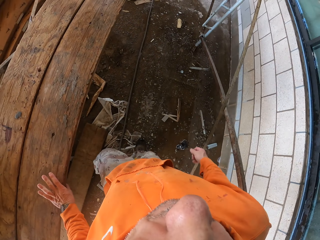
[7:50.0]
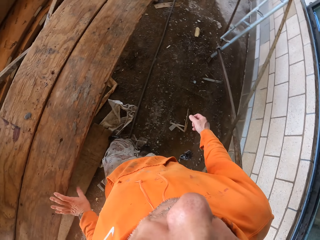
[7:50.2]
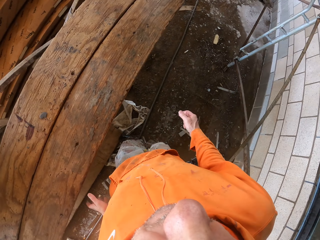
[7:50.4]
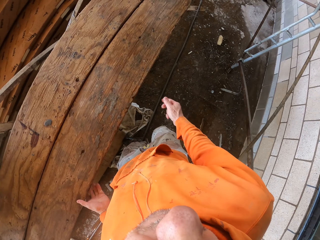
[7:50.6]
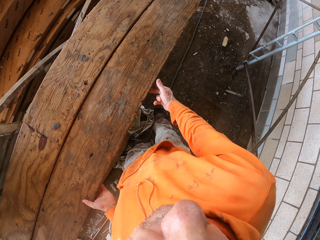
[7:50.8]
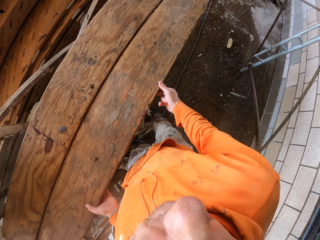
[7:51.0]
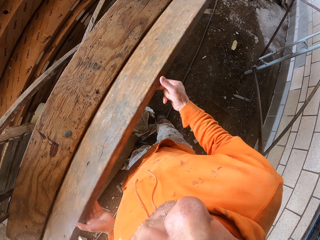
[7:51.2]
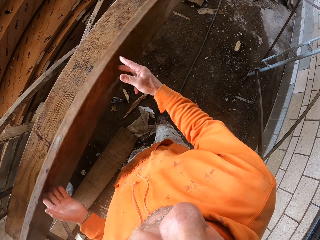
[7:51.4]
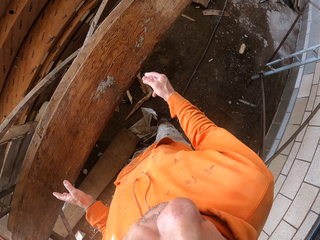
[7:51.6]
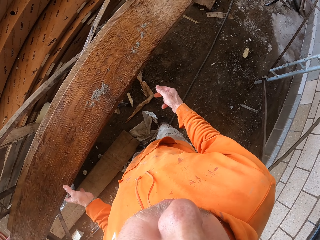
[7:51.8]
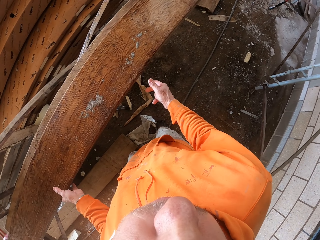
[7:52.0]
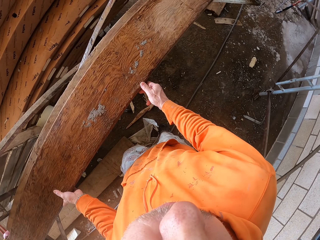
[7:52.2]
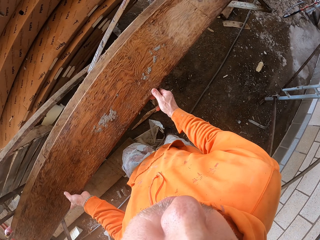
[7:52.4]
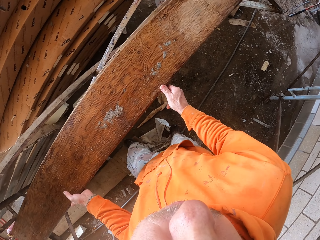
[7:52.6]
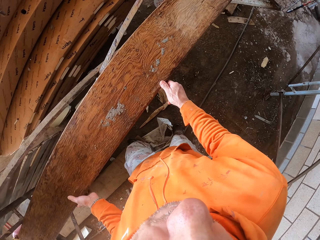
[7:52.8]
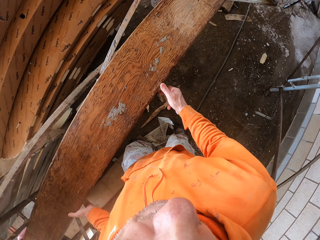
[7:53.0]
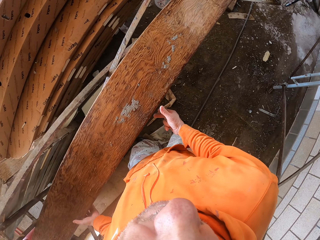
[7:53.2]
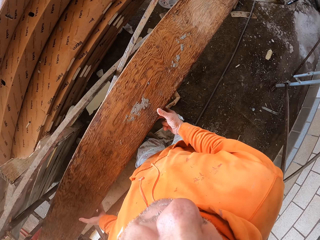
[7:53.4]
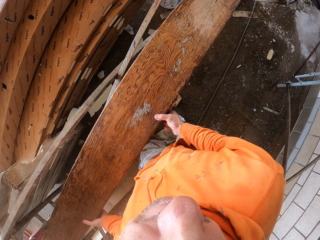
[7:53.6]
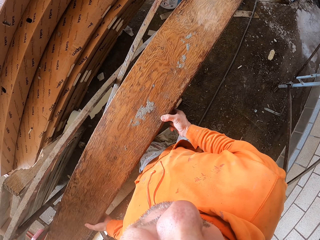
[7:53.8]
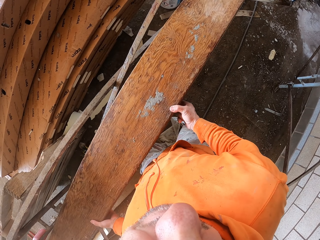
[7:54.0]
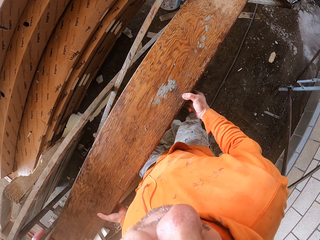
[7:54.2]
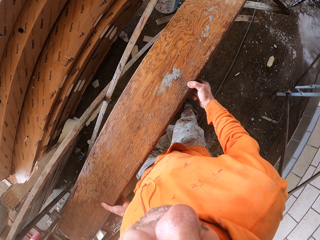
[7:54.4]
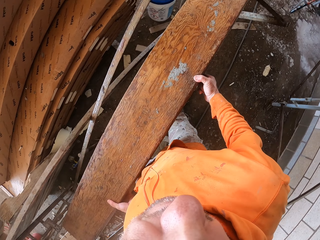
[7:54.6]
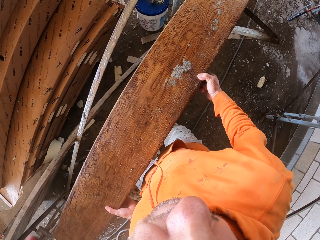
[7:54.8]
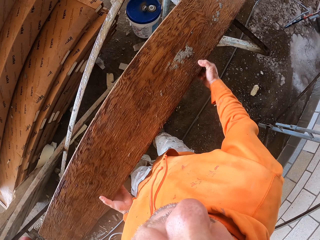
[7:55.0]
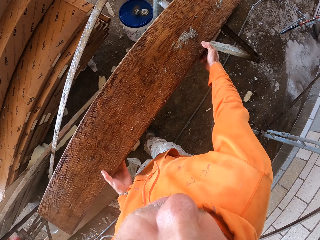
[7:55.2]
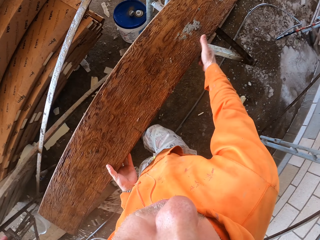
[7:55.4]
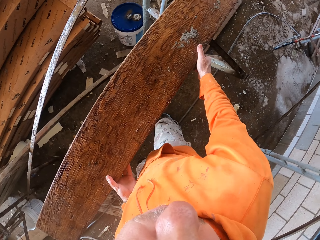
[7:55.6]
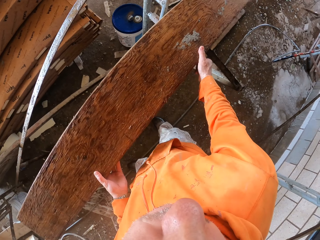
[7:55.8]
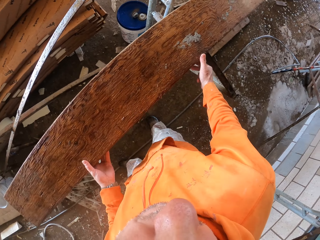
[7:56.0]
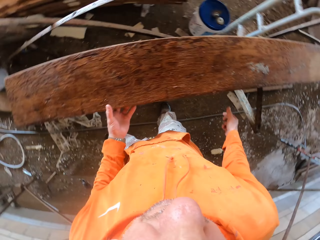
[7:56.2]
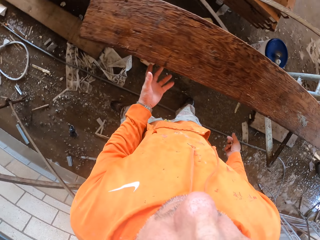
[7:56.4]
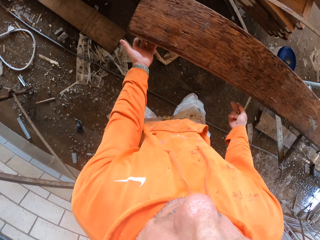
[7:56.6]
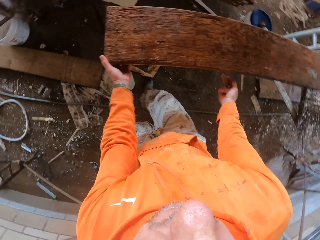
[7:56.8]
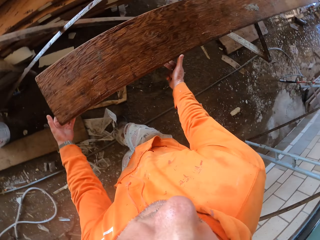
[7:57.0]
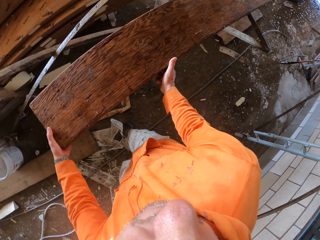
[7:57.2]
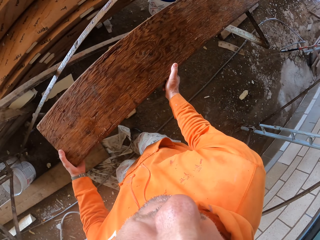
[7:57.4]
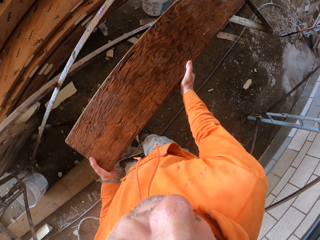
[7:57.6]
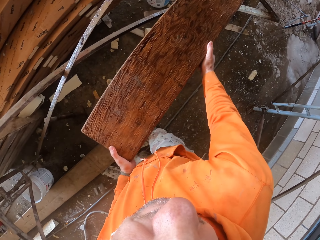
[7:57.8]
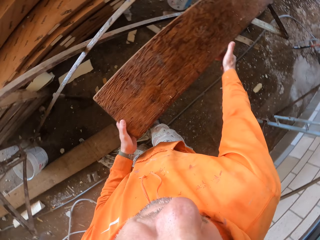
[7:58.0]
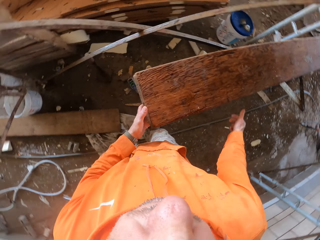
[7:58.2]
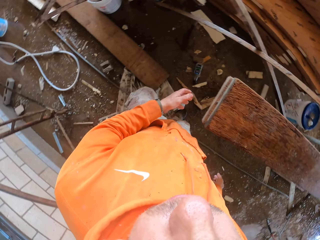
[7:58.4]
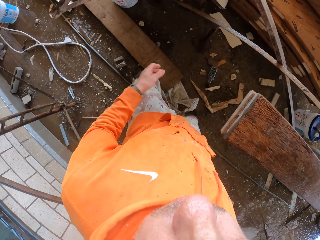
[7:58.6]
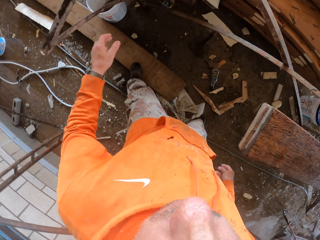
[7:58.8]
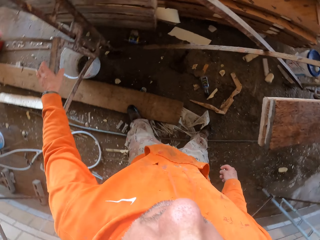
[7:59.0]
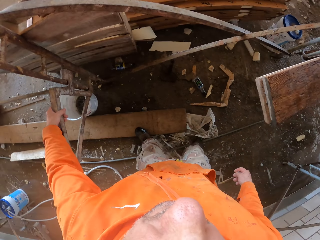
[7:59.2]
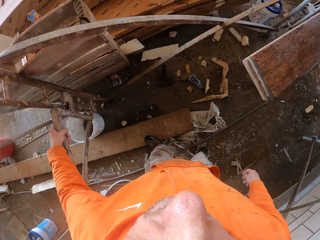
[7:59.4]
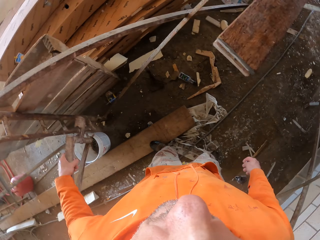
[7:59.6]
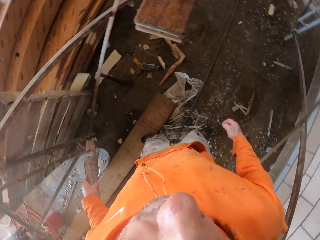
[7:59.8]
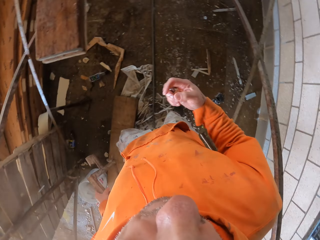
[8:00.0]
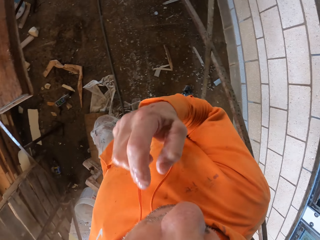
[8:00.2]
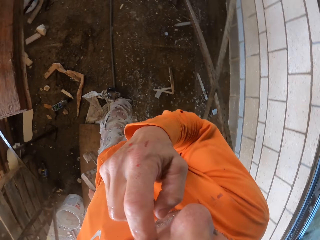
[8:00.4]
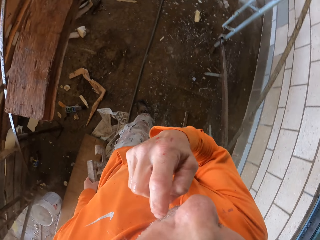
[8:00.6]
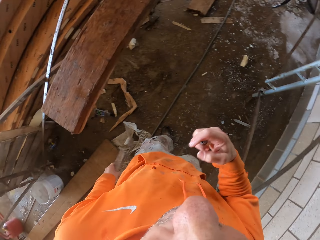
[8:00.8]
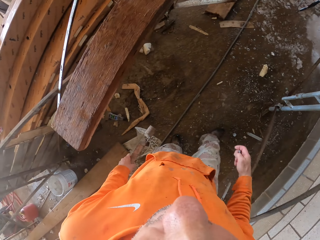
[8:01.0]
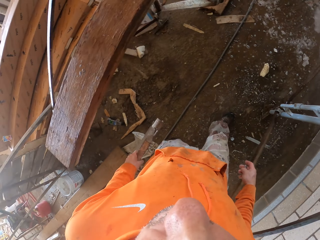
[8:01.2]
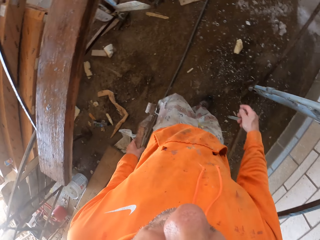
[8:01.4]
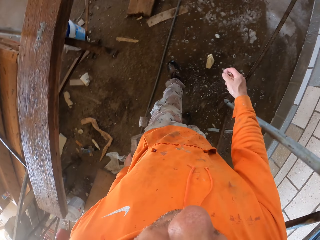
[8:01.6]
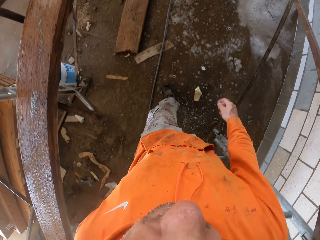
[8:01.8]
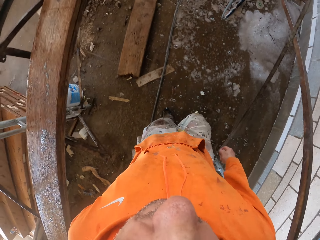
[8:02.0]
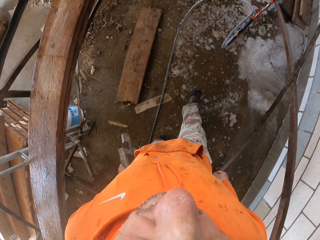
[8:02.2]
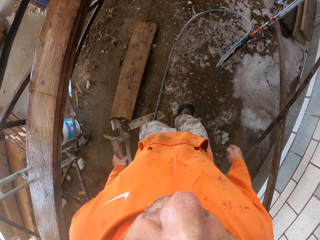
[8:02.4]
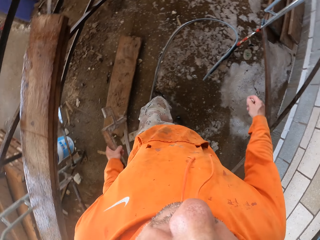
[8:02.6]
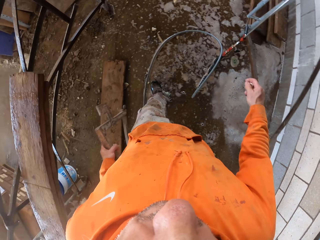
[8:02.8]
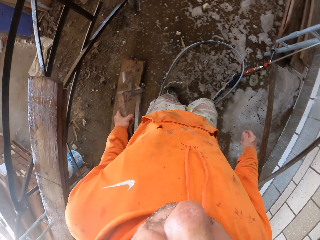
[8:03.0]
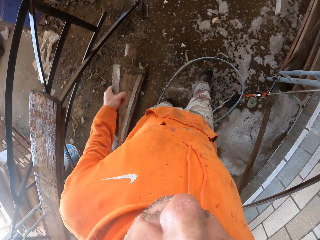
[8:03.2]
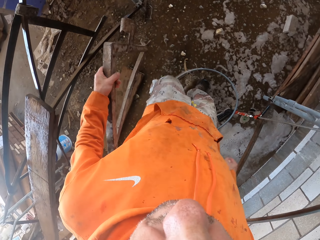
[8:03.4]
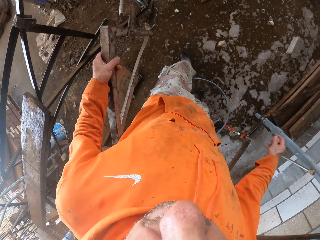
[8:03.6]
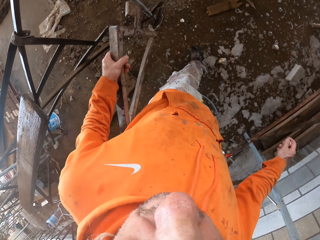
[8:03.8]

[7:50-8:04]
The camera wearer touches the wood using the left hand. They align the wood. They remove the wood on the metal. They pick up a metal on the ground. They touch the face.

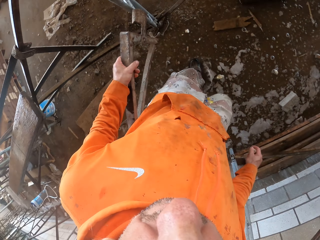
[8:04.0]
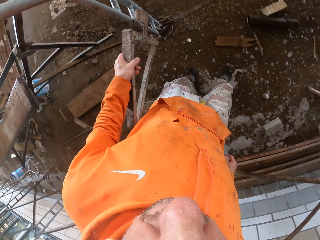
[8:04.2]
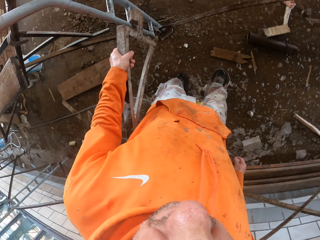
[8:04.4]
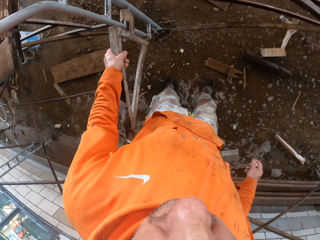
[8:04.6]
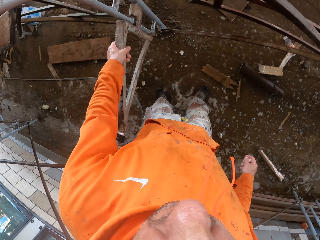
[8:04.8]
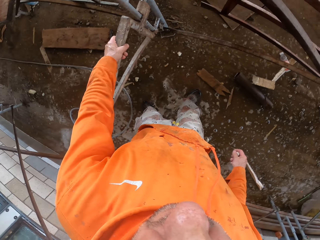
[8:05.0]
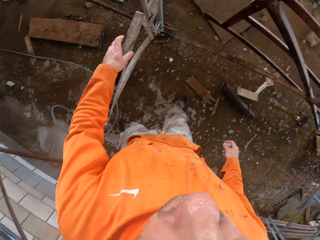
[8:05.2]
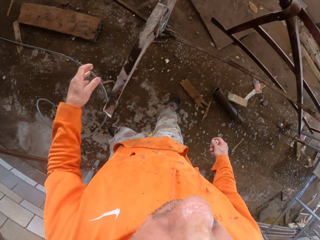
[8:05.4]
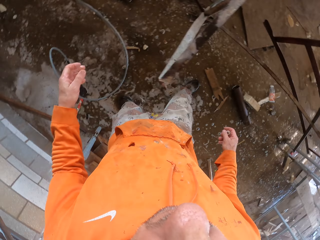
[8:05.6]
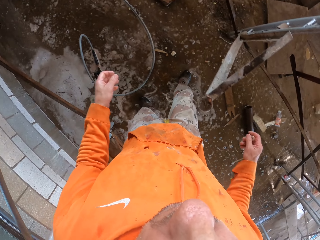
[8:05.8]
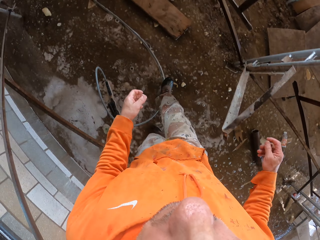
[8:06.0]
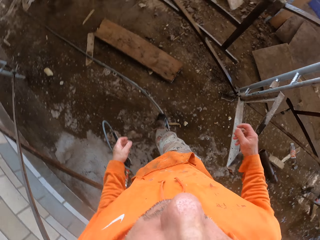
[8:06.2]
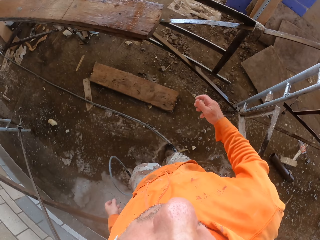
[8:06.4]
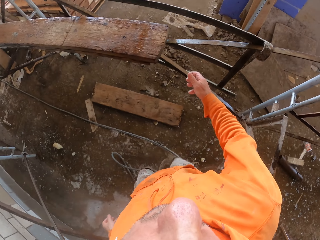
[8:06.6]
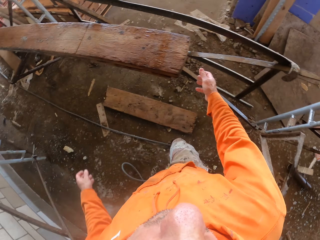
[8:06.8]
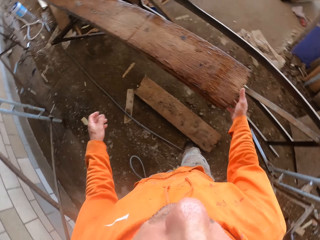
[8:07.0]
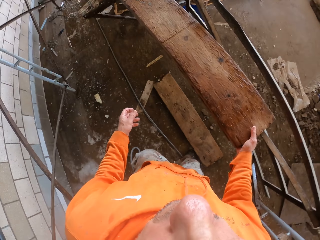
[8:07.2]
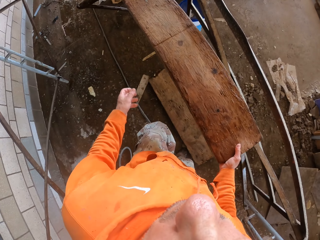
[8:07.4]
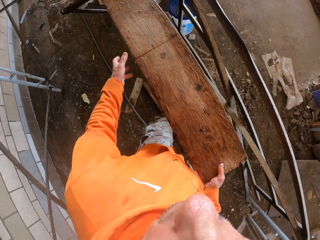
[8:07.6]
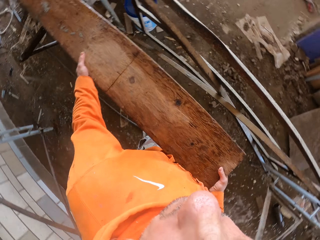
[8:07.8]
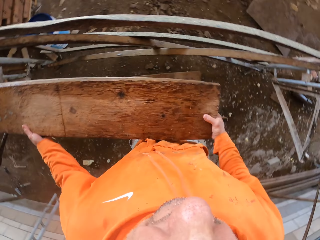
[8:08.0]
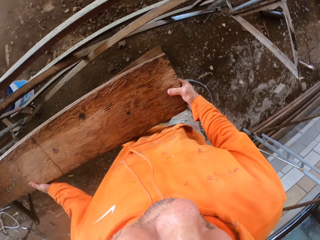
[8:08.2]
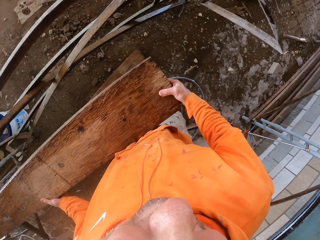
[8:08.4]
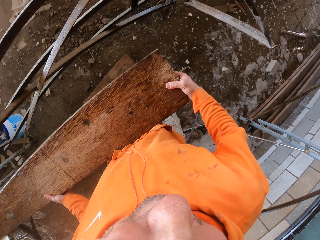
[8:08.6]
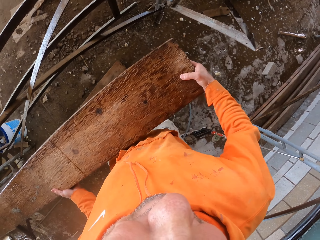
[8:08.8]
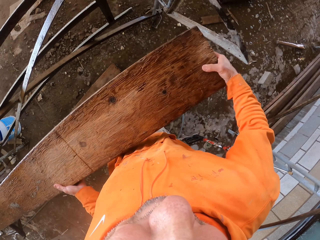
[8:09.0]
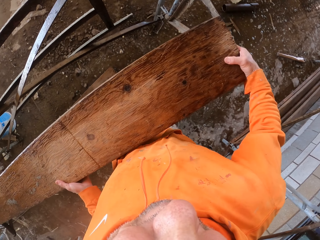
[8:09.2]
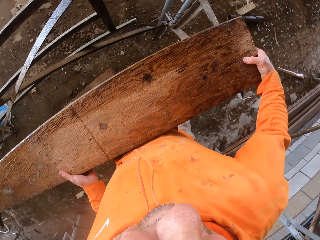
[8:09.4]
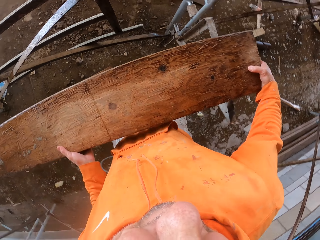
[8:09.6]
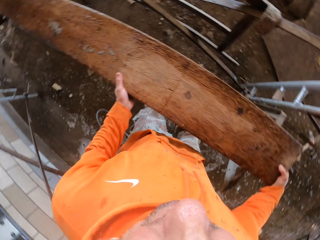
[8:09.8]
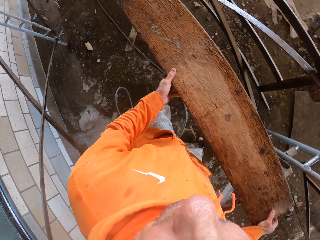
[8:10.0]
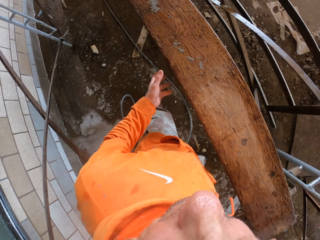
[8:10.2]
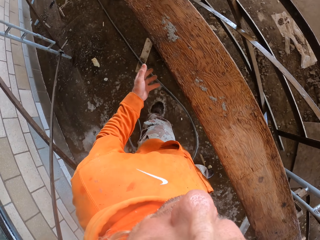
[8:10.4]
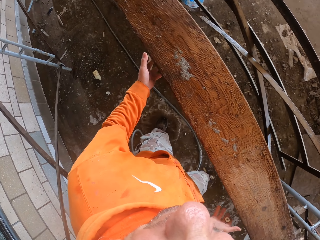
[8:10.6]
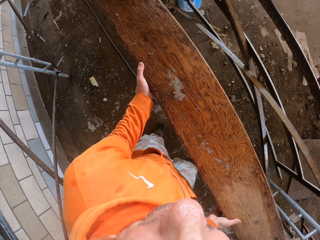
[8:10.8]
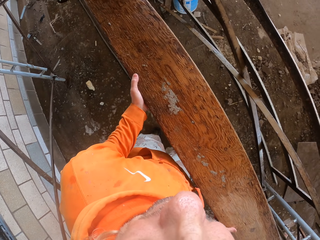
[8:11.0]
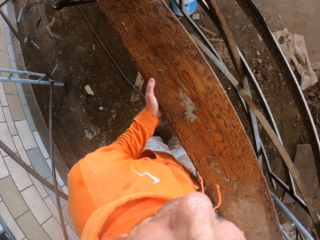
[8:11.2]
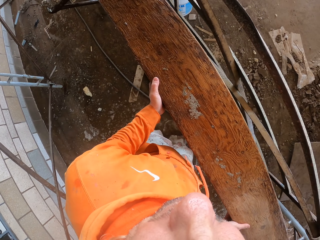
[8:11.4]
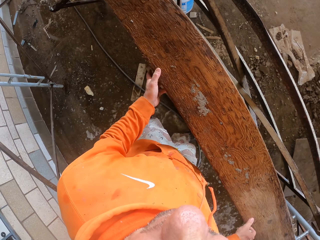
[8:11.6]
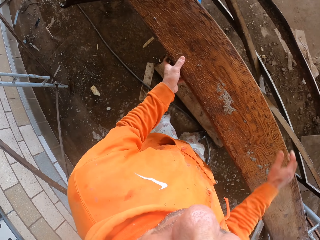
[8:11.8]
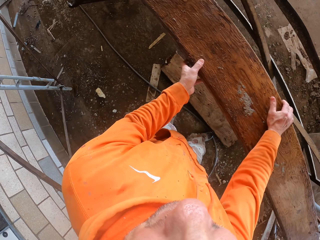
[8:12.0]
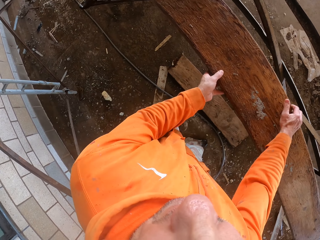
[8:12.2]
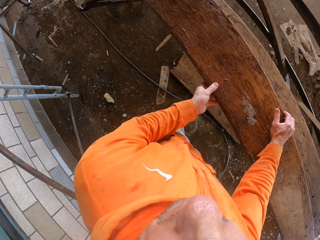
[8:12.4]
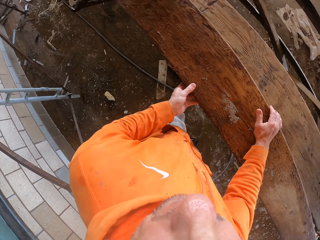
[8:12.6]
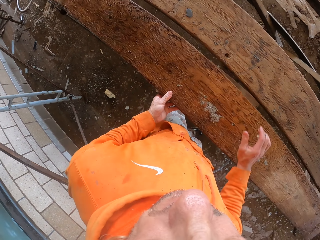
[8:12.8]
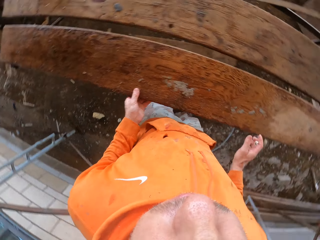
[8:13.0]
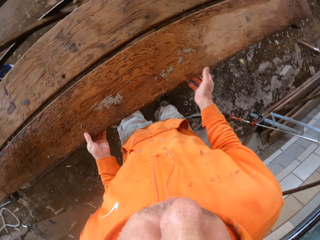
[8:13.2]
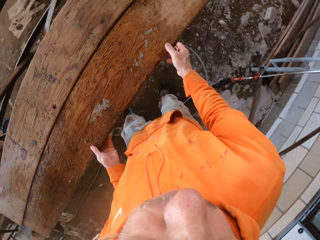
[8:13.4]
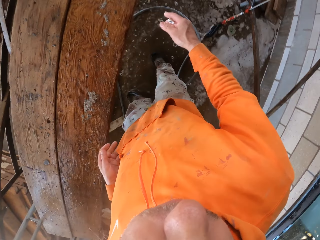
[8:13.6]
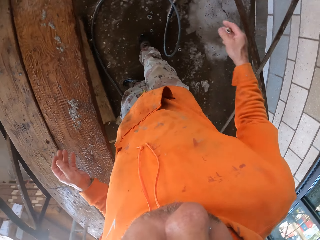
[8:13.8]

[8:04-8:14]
The camera wearer hangs a metal on a ladder. They lift a wood on the metal. They align the wood on the metals. They support the wood frame on the wood.
